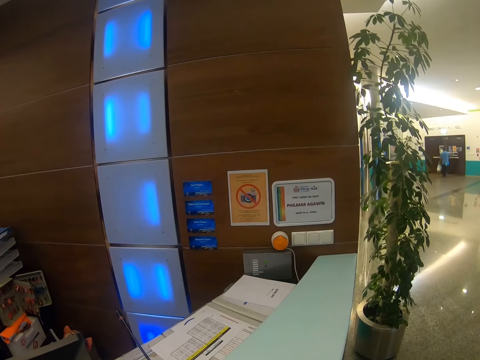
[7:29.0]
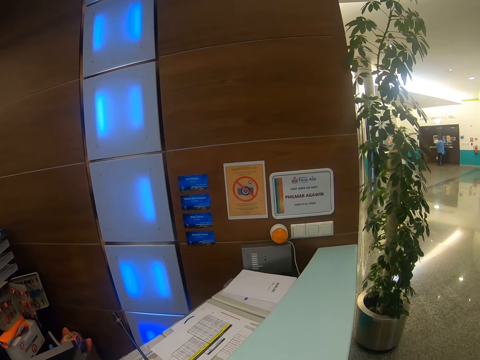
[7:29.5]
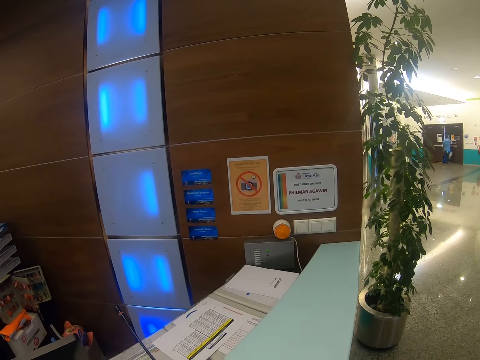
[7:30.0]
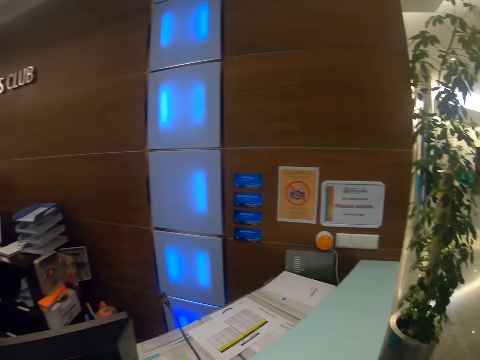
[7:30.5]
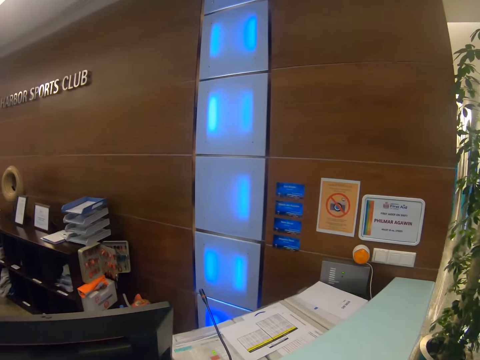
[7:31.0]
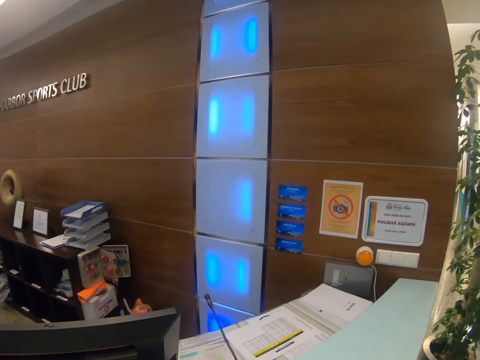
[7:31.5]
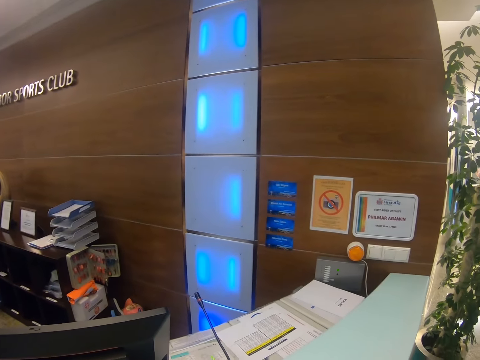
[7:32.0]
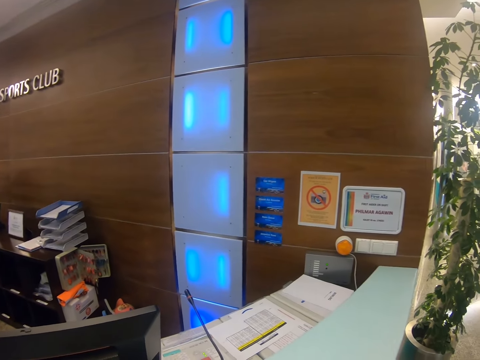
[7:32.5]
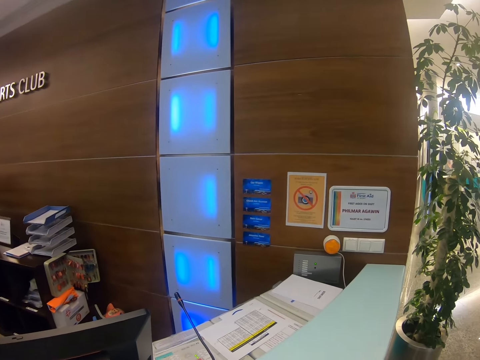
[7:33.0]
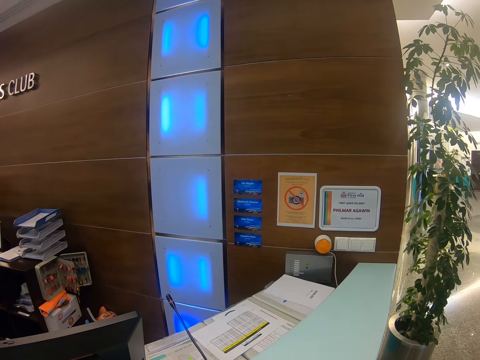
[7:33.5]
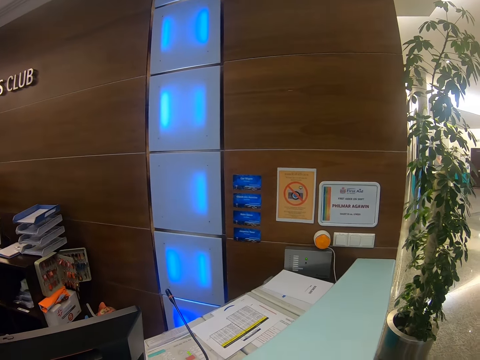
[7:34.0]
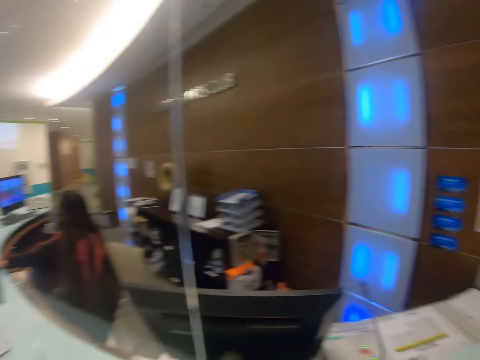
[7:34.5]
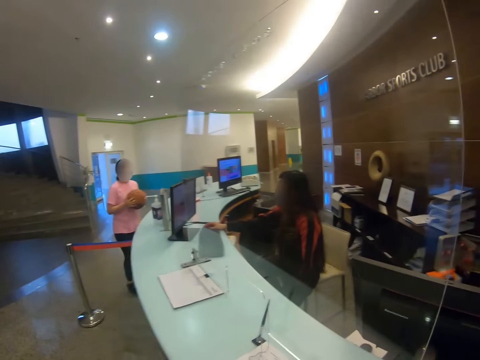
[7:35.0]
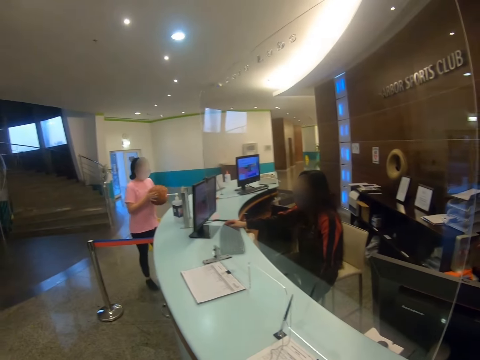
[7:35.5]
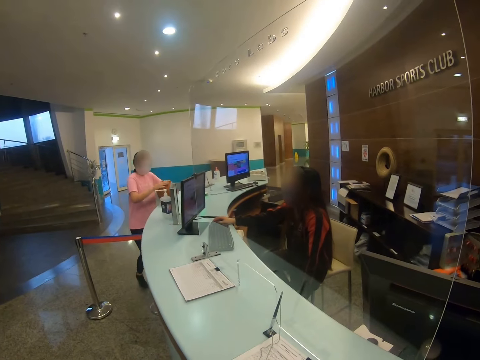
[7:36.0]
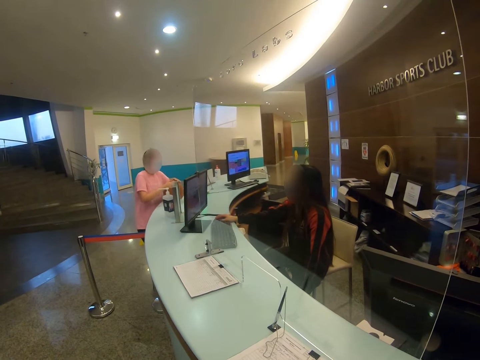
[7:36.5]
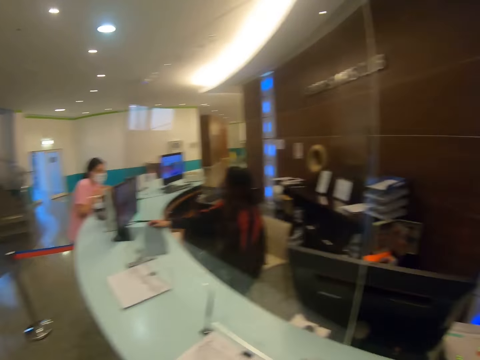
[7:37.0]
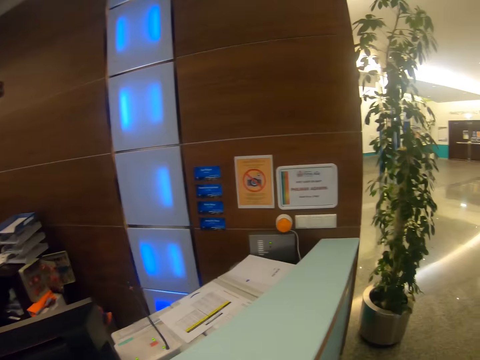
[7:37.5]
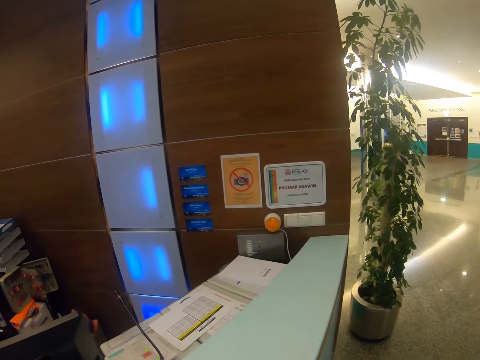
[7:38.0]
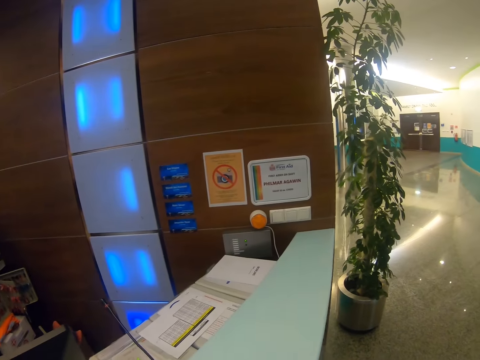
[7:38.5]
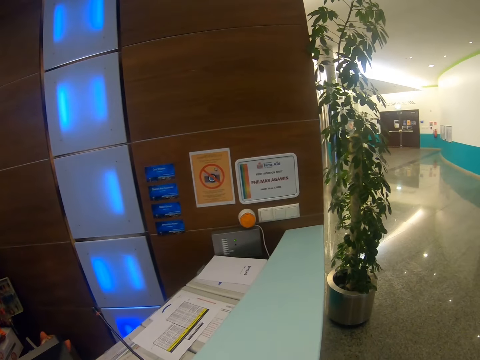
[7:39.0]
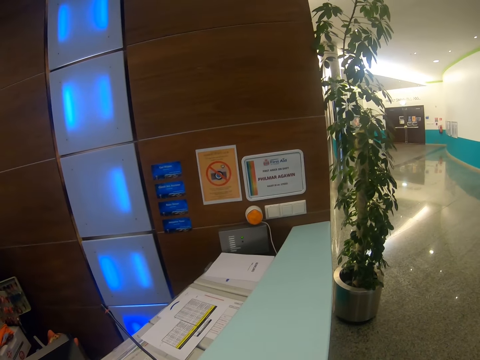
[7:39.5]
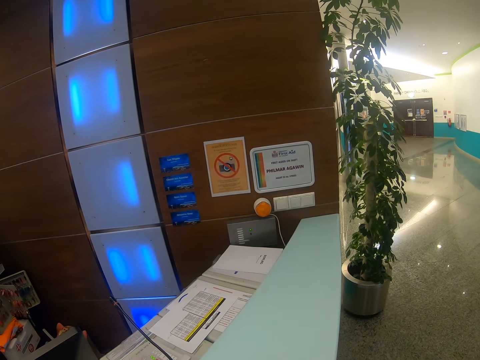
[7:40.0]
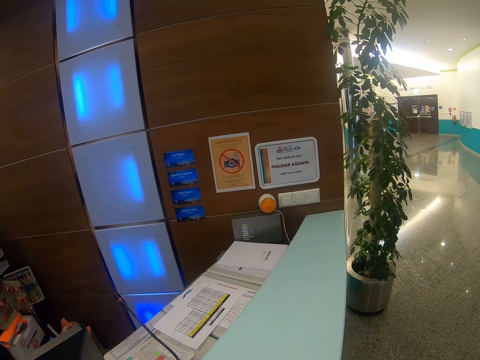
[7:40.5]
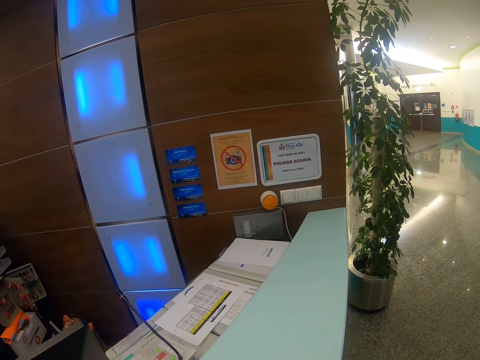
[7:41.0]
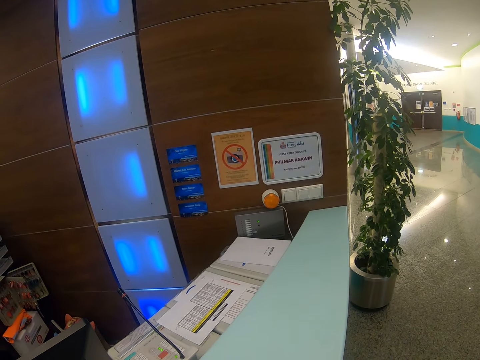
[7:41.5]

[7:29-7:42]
The camera wearer stands on the floor. The woman sits on the chair on the floor. Another woman stands on the floor. The camera wearer looks around. They stand on the floor.

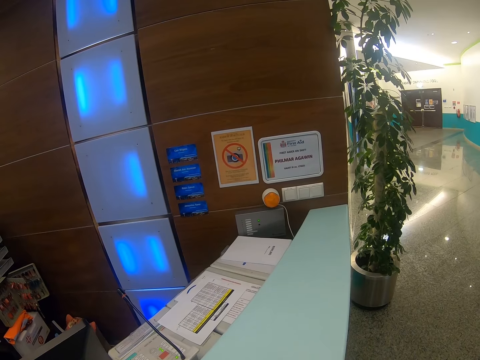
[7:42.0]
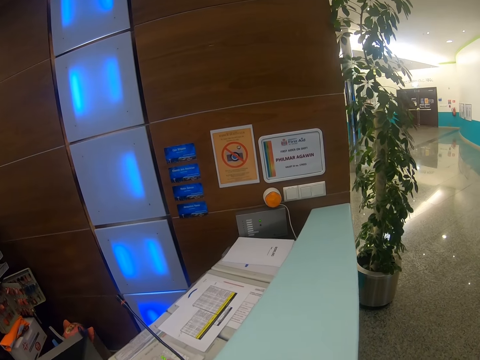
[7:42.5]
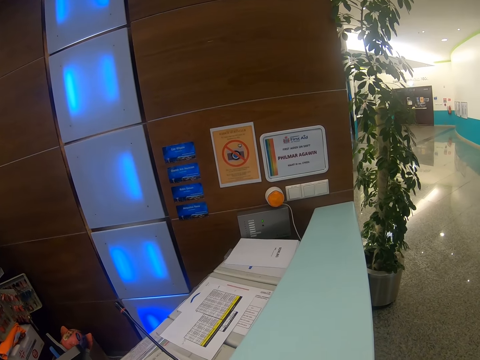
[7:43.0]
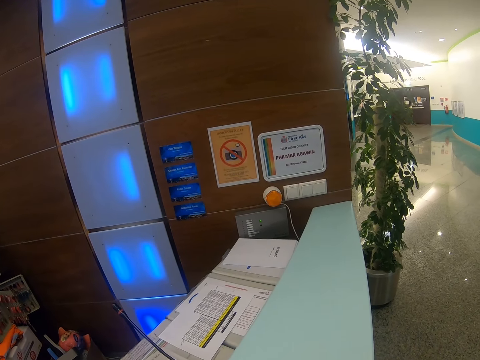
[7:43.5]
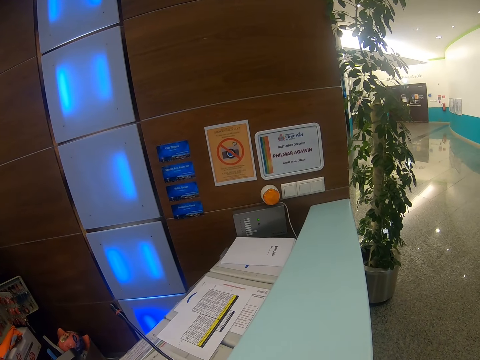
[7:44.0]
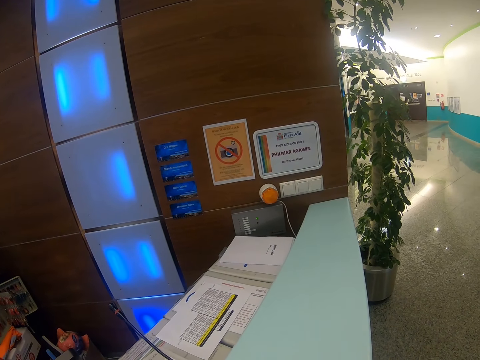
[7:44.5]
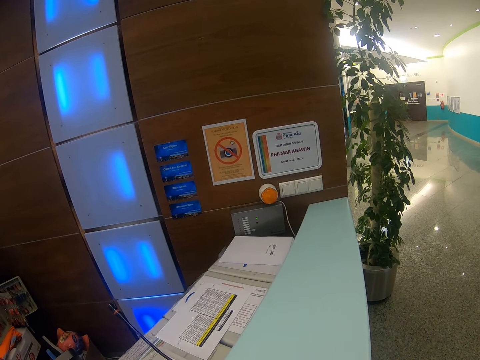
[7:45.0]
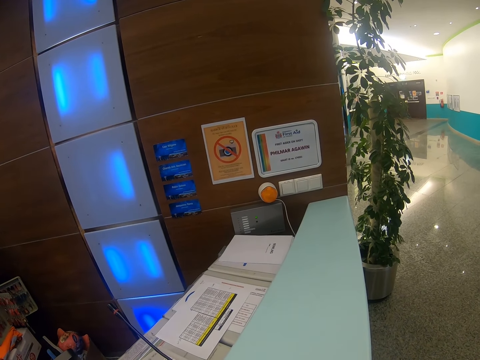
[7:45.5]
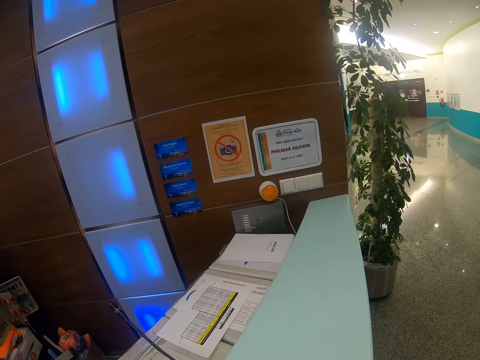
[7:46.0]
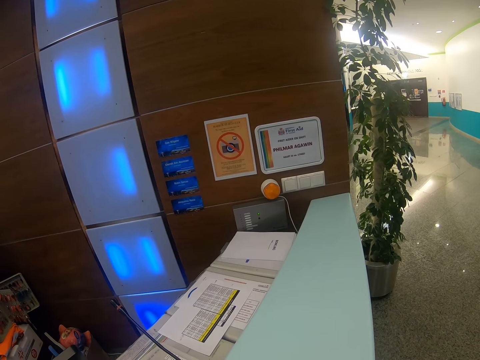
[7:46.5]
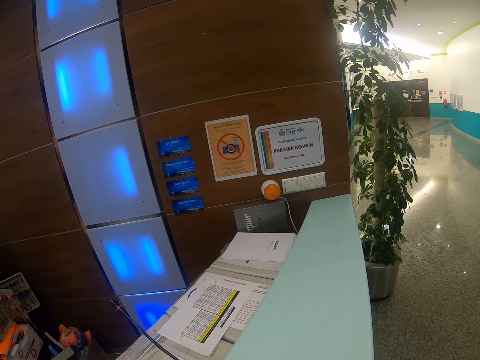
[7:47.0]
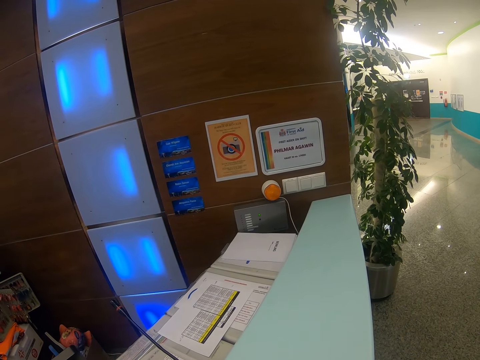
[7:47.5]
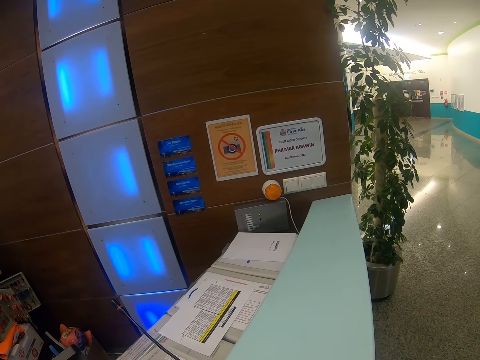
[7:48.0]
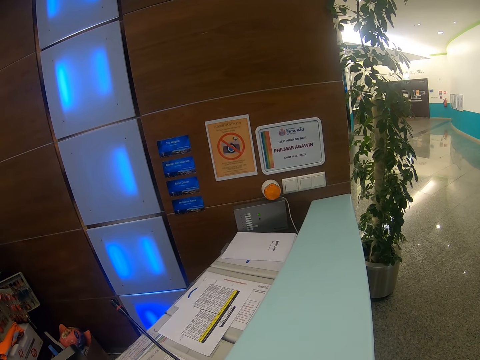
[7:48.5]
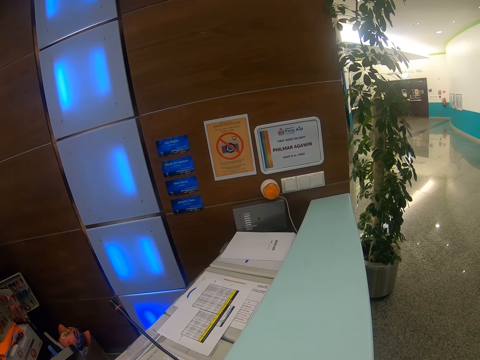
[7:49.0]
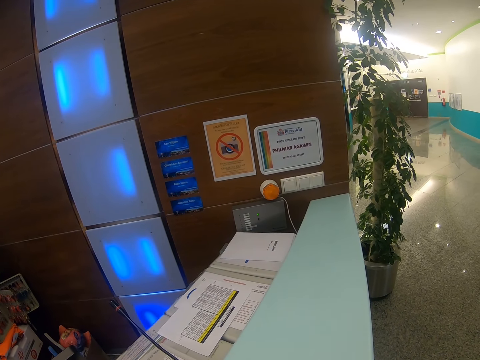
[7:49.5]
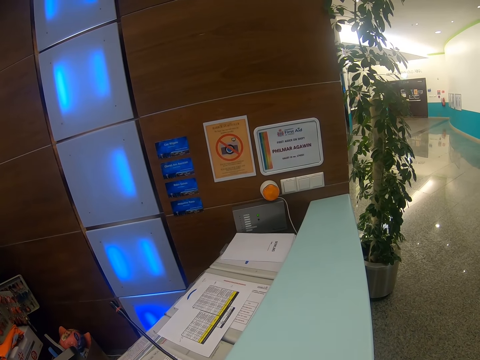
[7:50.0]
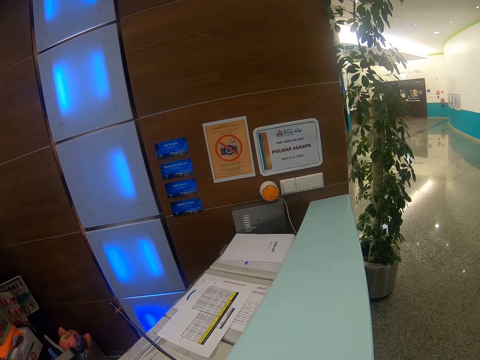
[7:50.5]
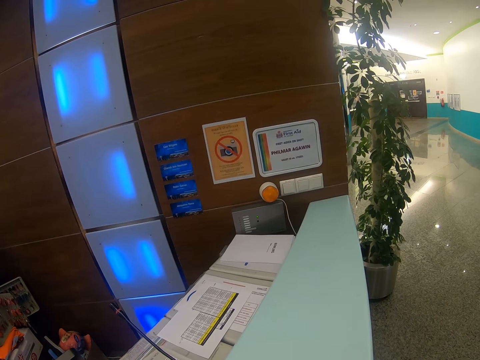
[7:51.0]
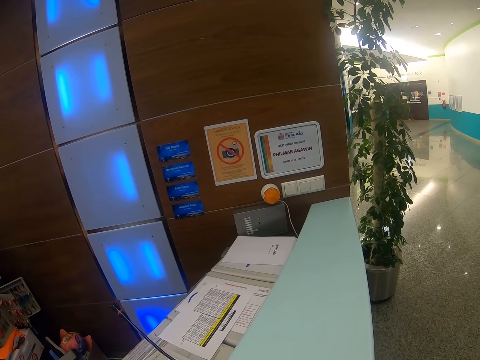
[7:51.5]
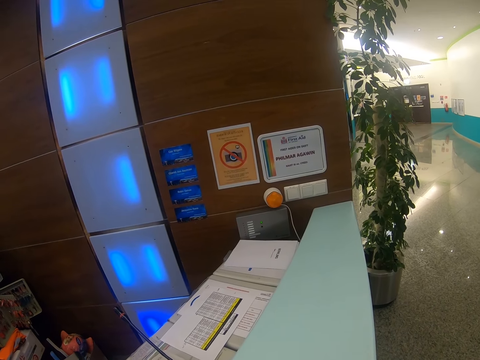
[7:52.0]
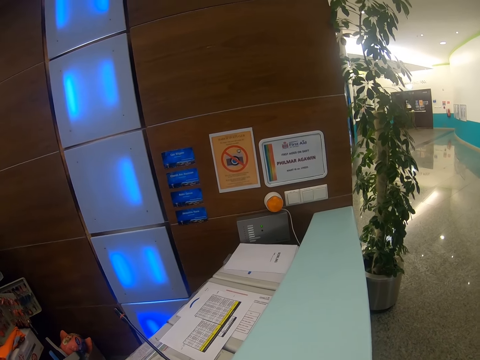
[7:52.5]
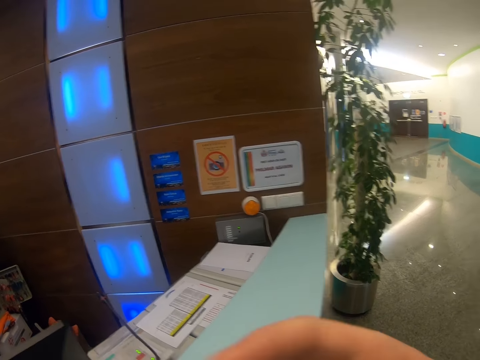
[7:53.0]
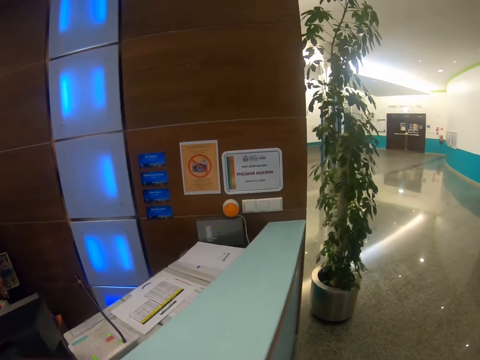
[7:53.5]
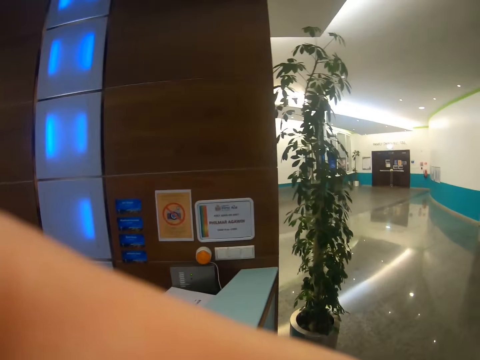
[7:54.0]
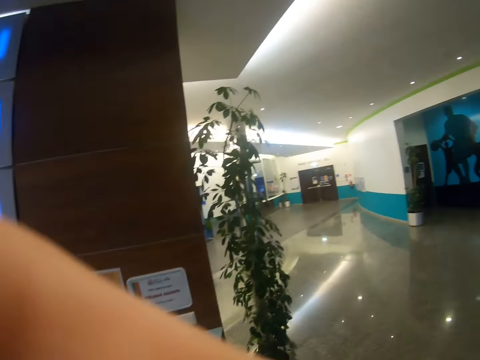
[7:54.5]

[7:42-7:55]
The camera wearer lifts his left hand up.
